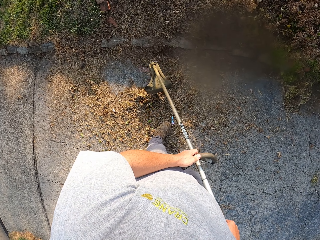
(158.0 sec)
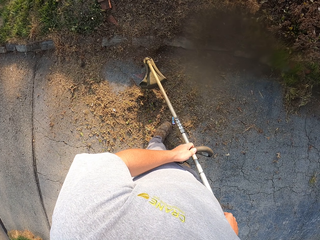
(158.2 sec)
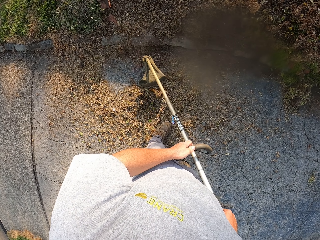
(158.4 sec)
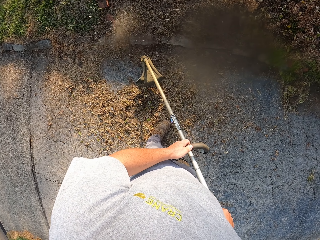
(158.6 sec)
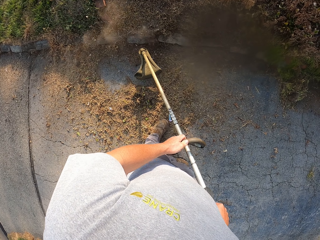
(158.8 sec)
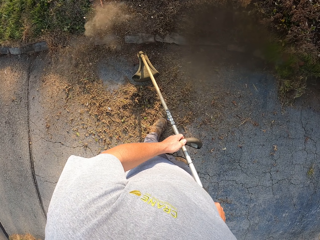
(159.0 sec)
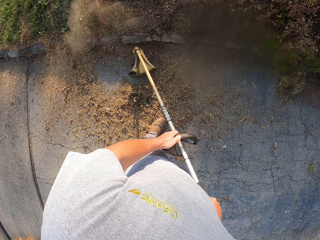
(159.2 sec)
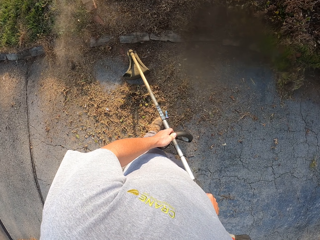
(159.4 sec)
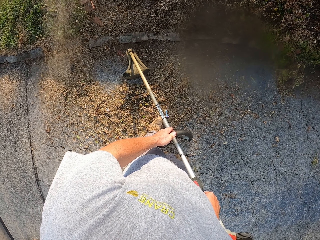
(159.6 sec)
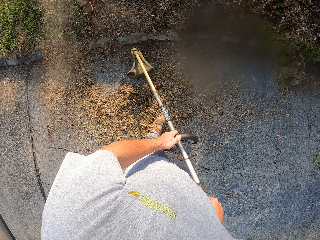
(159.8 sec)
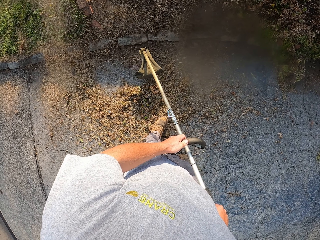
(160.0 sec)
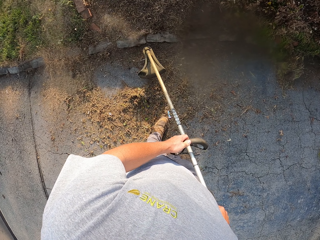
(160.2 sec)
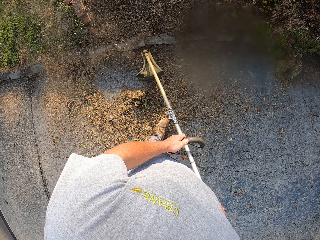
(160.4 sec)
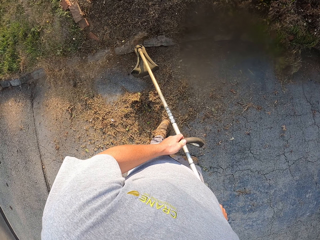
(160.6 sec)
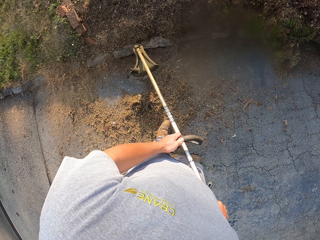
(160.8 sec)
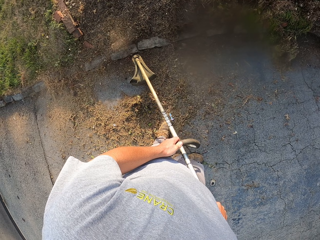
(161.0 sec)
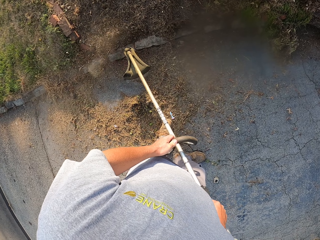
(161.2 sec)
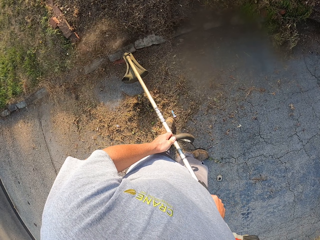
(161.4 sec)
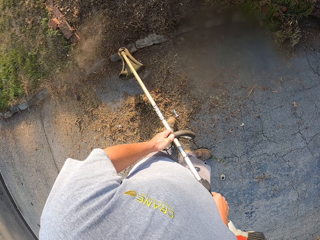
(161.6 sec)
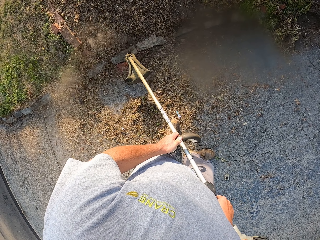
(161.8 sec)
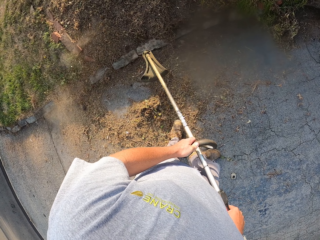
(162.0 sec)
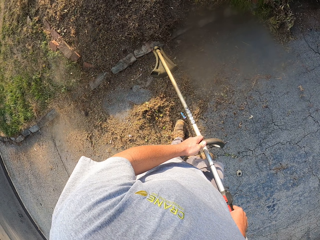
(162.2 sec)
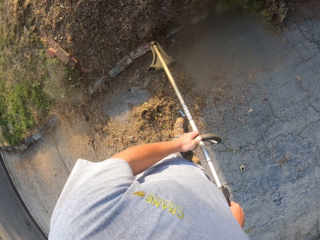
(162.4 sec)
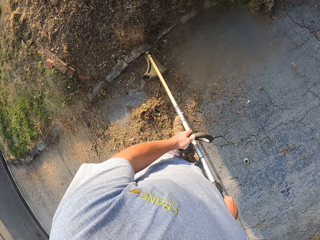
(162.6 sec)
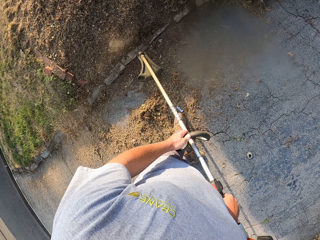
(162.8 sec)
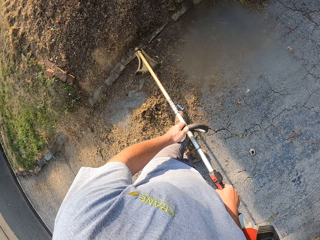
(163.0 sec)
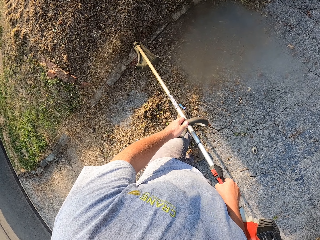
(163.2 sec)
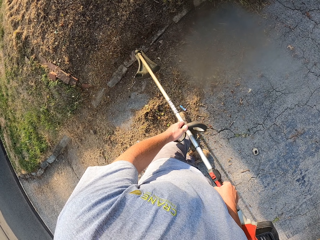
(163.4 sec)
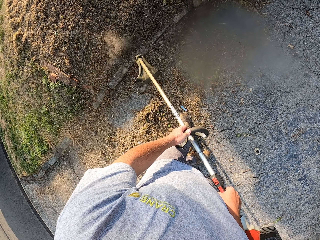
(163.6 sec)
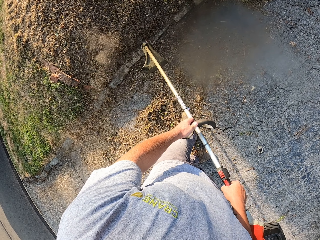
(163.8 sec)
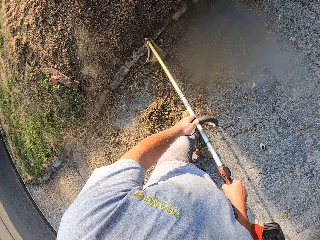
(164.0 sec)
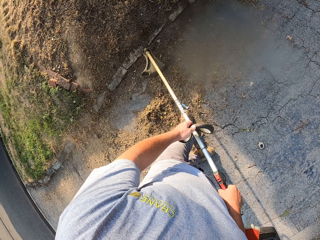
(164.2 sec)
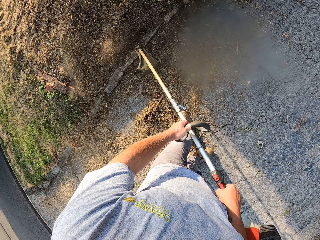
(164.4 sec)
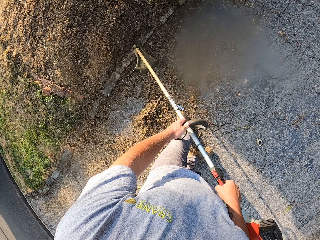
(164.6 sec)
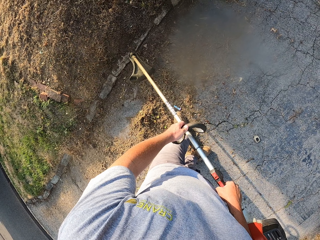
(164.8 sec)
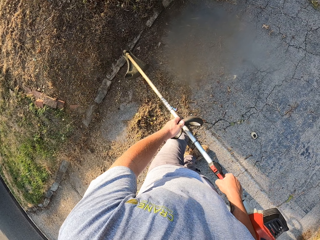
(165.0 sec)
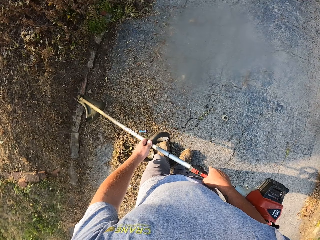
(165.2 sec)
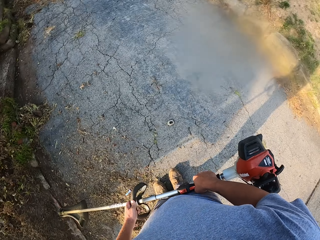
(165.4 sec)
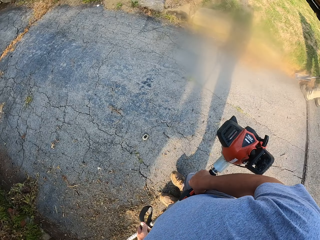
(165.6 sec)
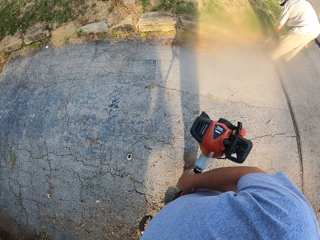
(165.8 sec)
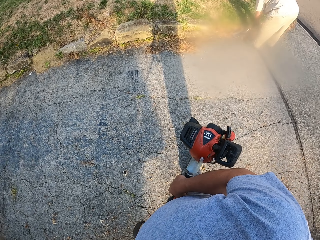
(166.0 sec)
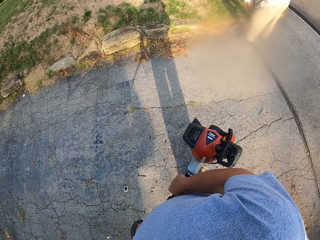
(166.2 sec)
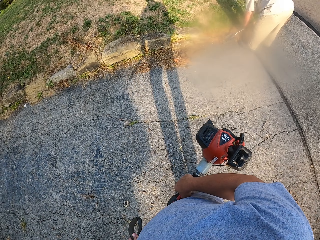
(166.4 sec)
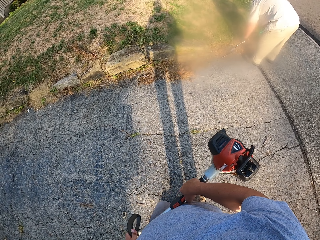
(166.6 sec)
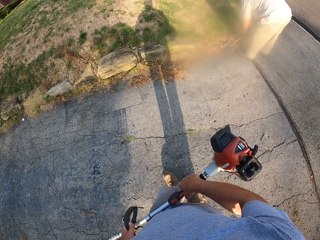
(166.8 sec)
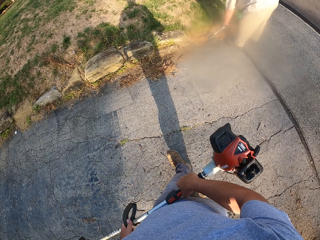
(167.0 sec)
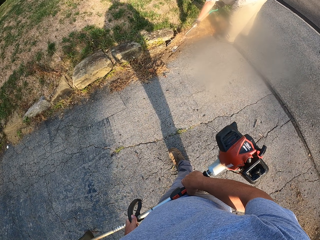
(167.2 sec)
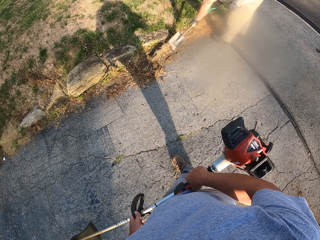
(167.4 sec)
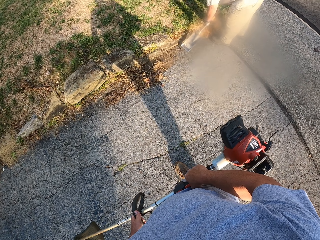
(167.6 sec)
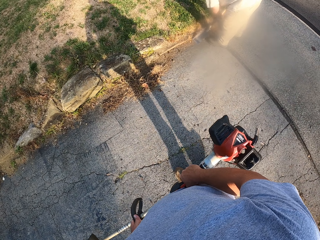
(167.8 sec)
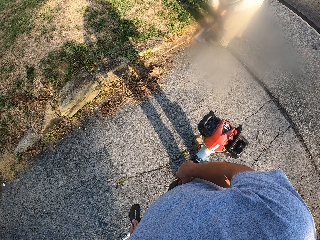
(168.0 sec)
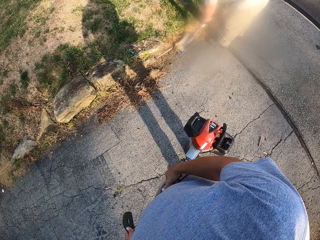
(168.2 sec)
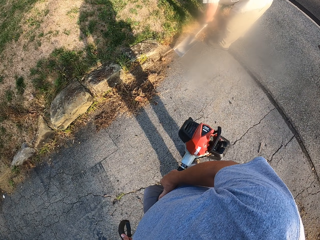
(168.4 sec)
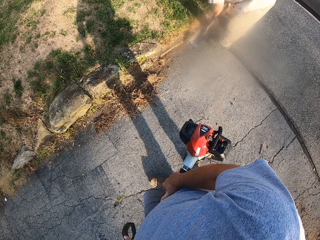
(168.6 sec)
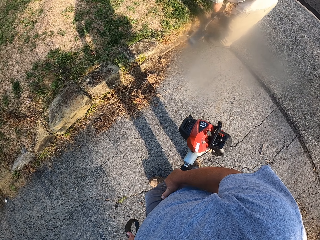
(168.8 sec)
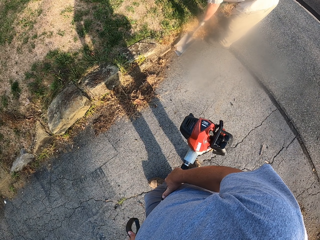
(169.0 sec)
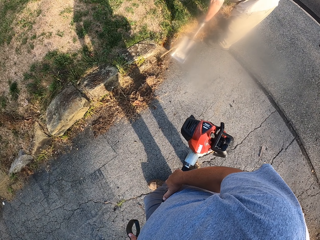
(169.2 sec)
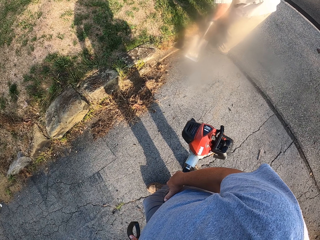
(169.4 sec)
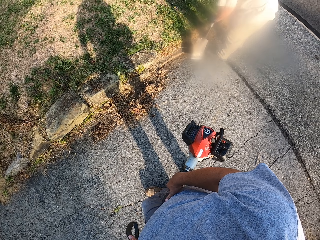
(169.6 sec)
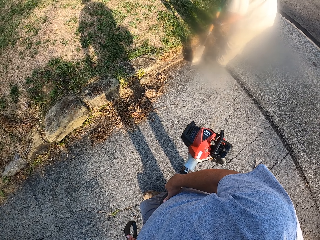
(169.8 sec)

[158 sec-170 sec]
The camera wearer trims the grass with the grass trimmer. They turn around the ground, look around and walk on the foot path to the other side of the grass.

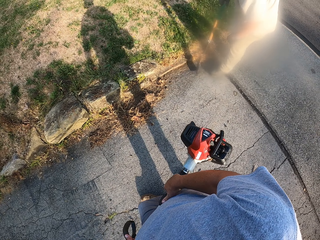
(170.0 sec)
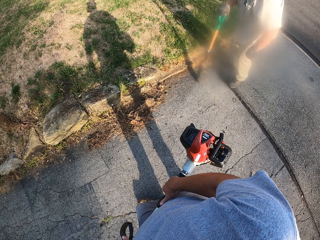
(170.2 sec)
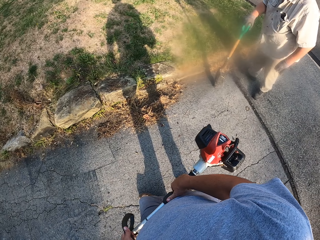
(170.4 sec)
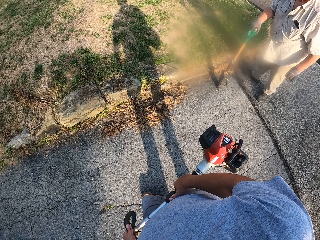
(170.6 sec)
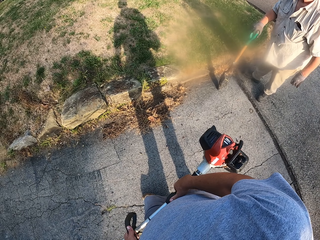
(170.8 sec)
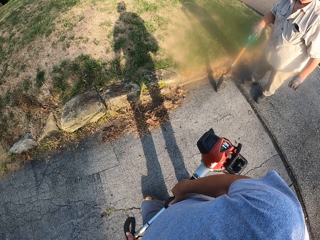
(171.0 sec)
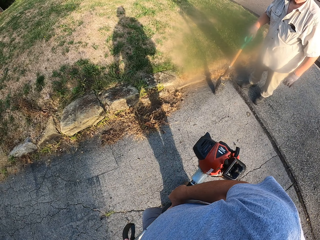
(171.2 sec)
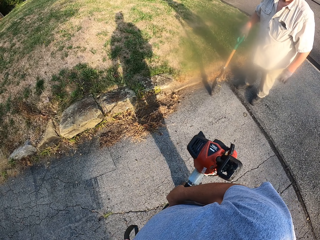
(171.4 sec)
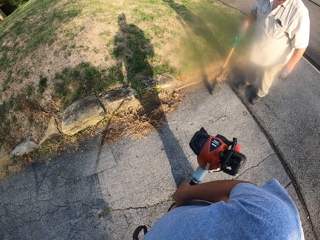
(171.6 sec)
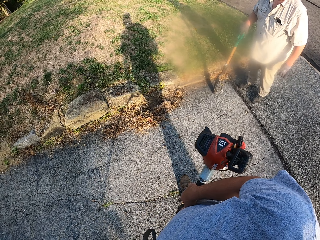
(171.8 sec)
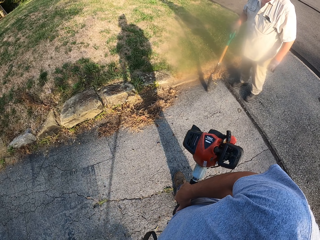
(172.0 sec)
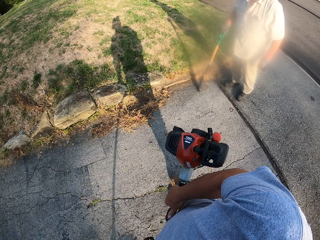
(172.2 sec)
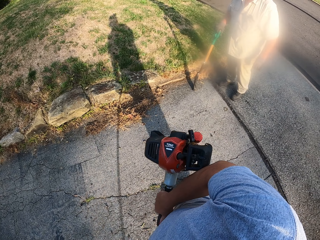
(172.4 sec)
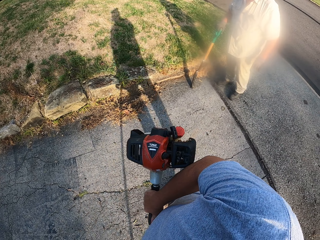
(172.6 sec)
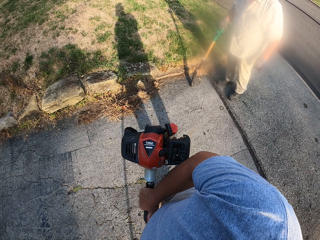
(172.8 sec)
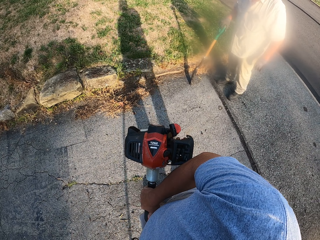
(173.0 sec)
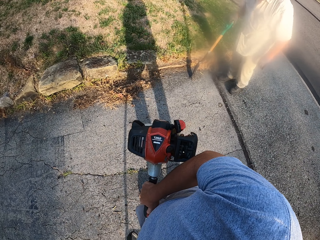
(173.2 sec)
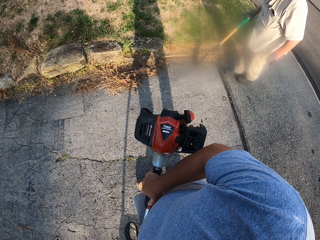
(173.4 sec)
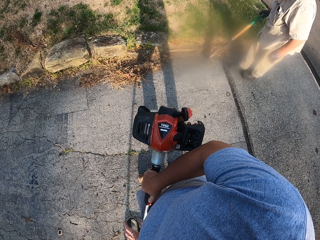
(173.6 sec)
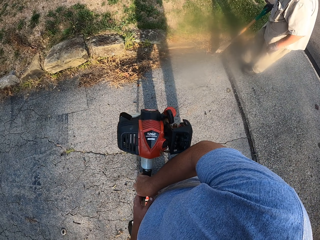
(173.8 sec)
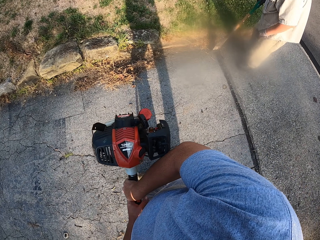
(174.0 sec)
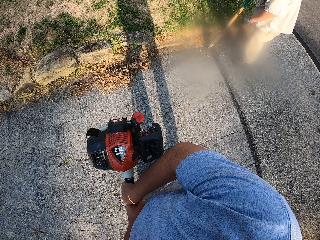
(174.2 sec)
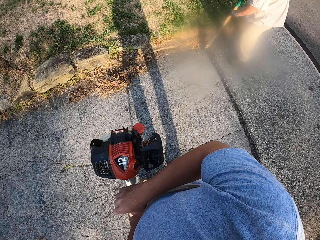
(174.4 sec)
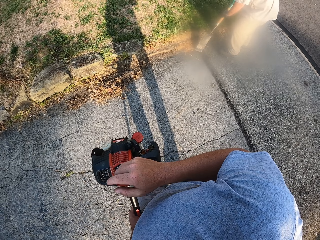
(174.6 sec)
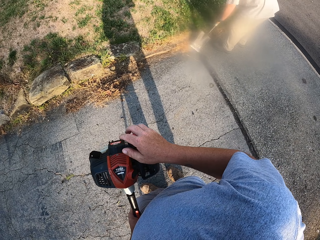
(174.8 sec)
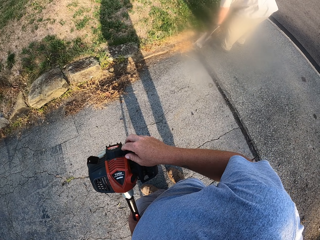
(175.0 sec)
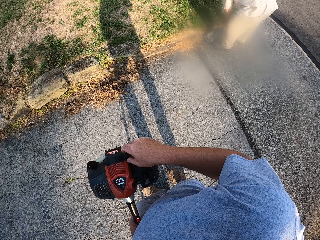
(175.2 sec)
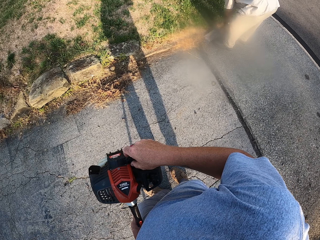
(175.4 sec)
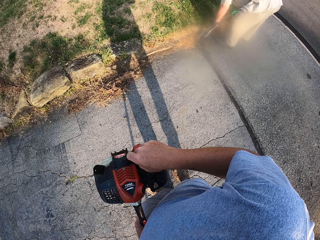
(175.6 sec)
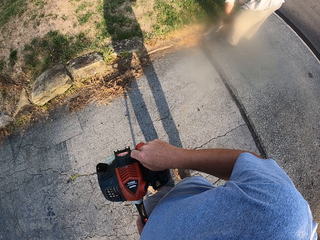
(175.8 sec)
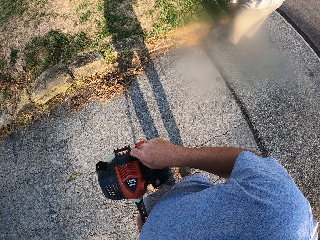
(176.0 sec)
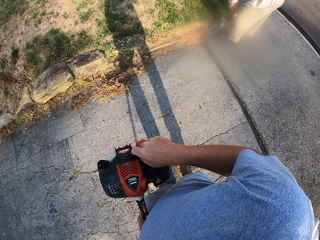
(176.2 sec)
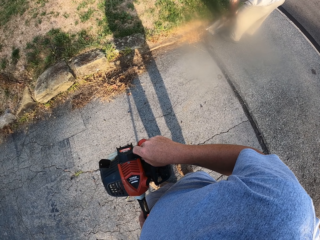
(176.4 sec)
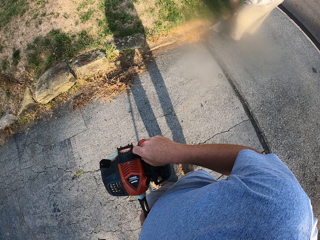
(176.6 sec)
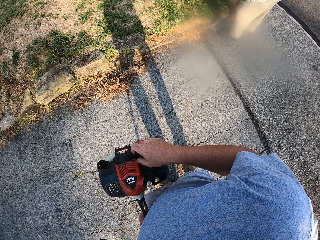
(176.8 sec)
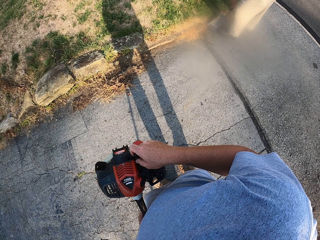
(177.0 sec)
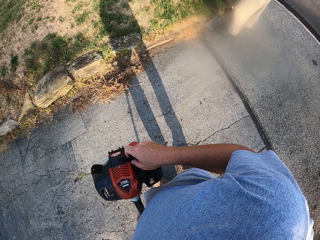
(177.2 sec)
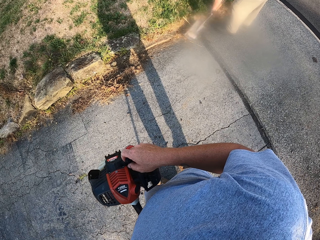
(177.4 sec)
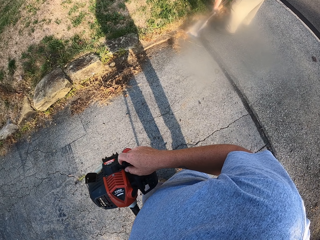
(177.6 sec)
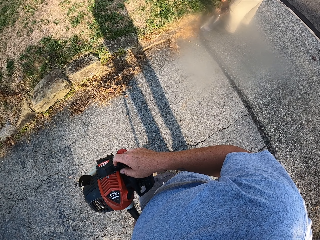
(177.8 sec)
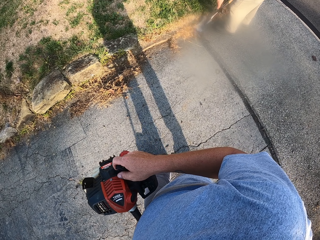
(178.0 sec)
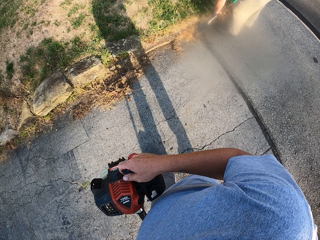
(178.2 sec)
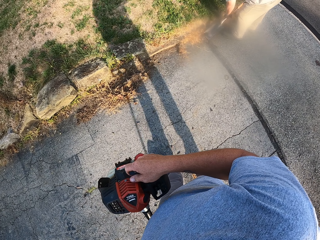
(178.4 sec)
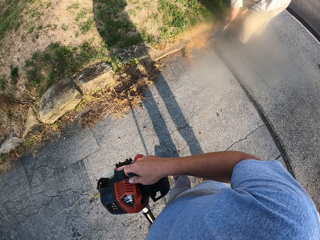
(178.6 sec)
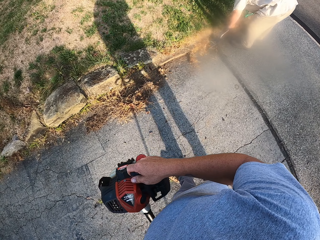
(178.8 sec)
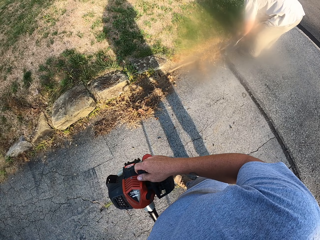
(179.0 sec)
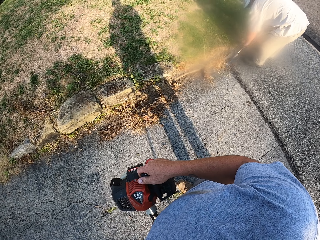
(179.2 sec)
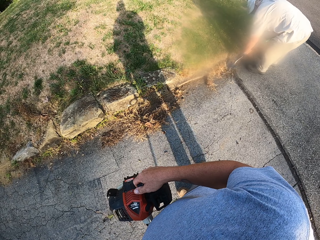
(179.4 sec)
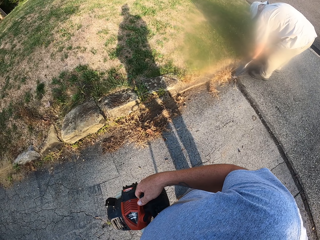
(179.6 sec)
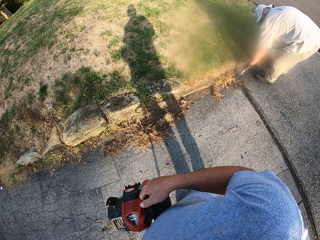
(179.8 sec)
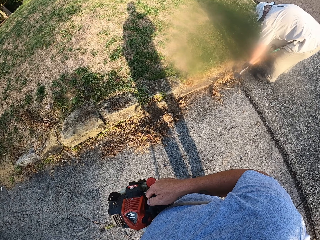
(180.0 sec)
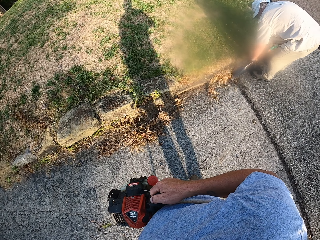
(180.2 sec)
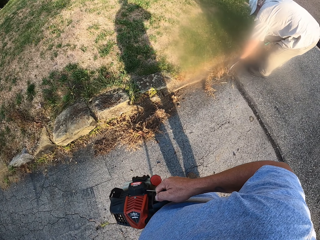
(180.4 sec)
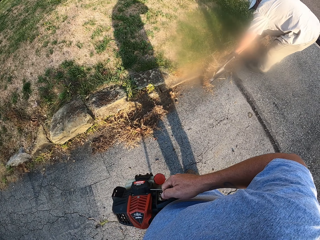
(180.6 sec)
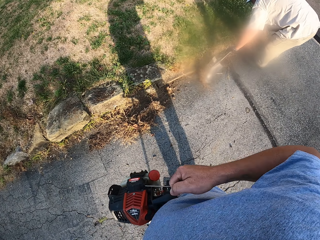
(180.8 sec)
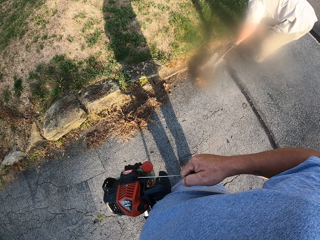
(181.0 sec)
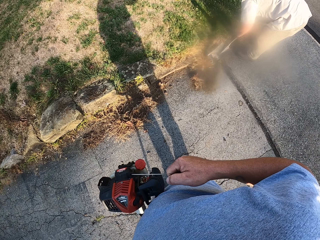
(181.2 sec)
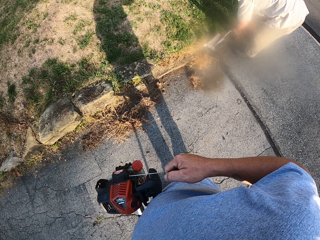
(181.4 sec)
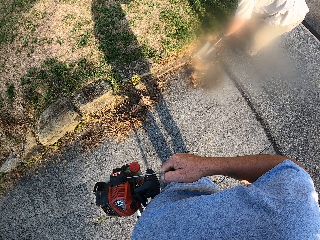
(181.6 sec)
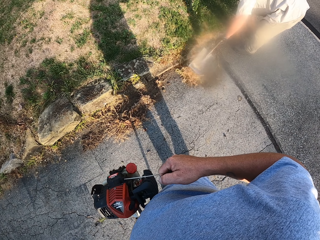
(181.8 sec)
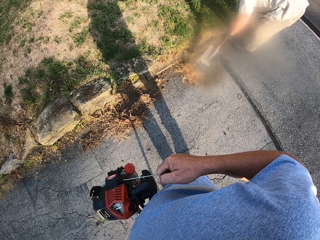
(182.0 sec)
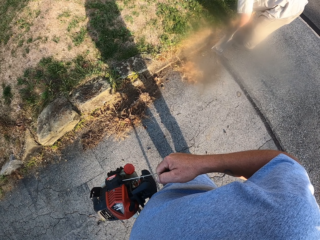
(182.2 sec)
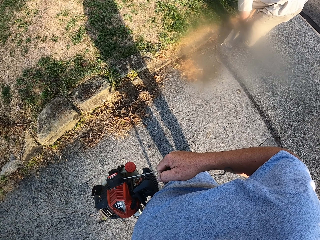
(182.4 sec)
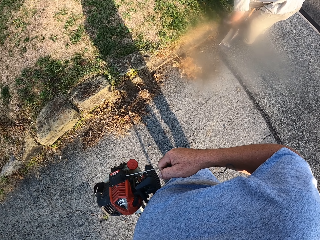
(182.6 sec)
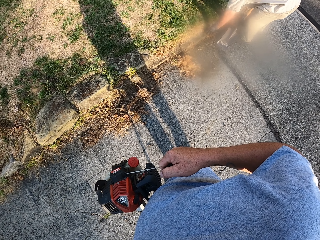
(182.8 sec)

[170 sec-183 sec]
The camera wearer looks at a man. They interact with the man. The camera wearer turns on the grass trimmer. They pull the starter of the grass trimmer with the right hand.
